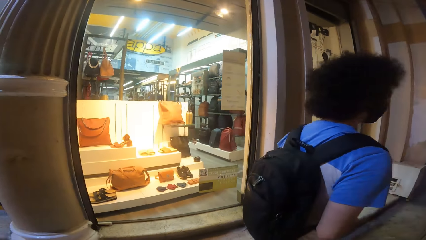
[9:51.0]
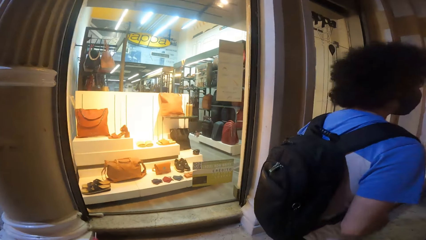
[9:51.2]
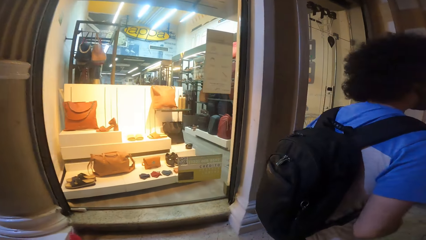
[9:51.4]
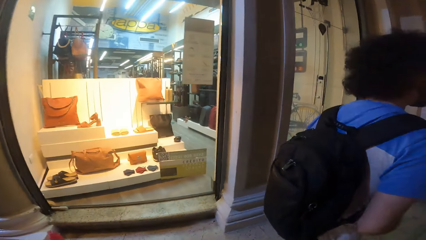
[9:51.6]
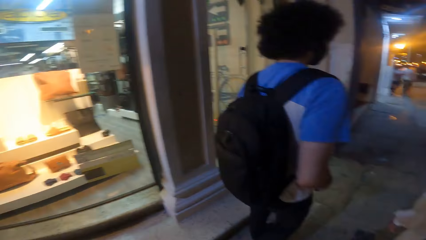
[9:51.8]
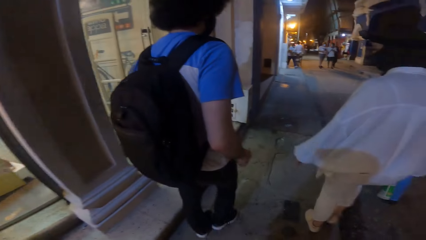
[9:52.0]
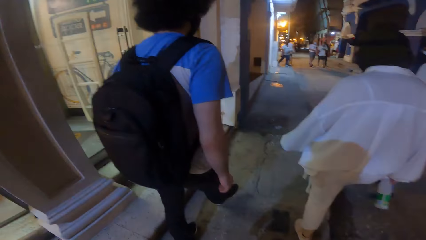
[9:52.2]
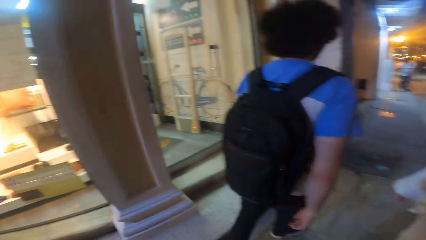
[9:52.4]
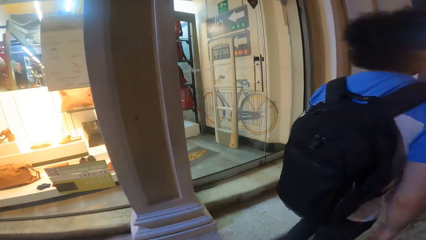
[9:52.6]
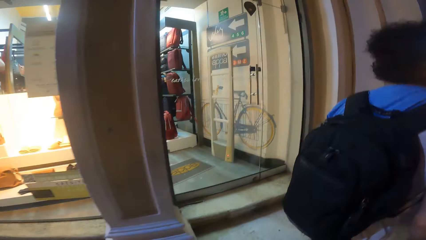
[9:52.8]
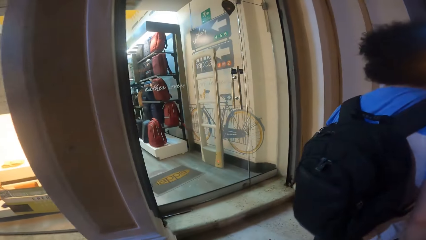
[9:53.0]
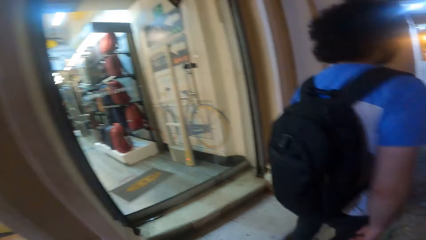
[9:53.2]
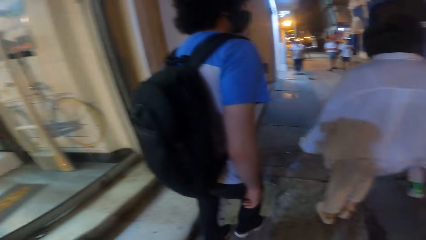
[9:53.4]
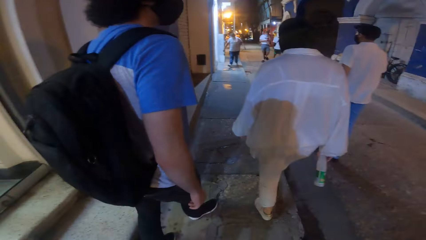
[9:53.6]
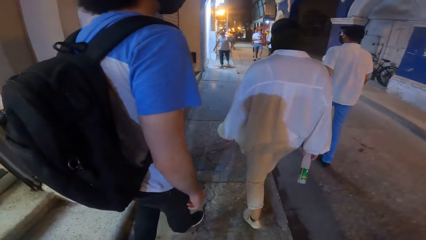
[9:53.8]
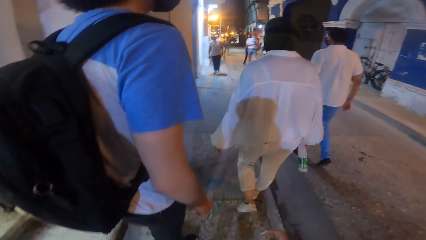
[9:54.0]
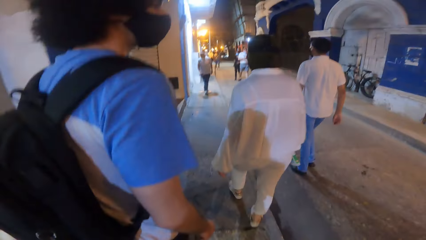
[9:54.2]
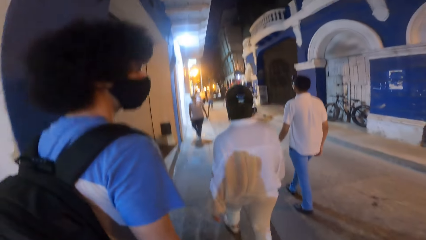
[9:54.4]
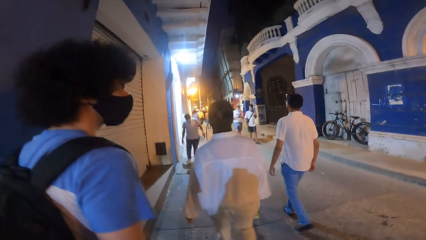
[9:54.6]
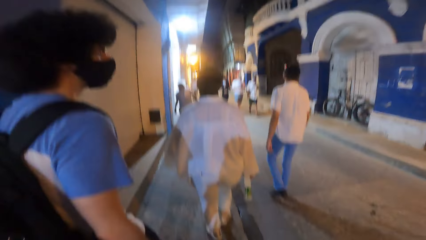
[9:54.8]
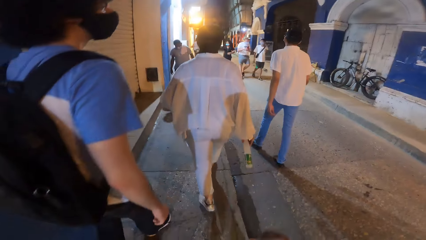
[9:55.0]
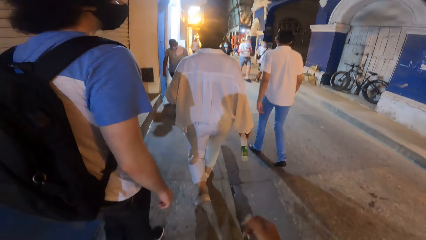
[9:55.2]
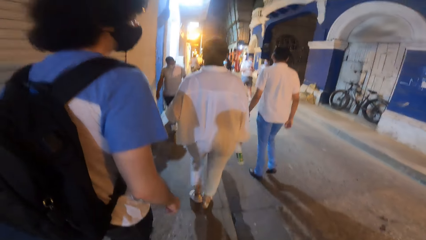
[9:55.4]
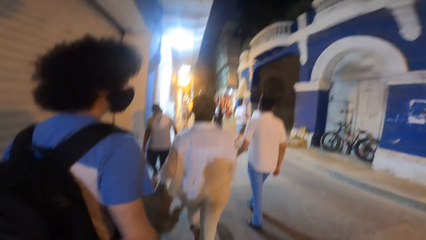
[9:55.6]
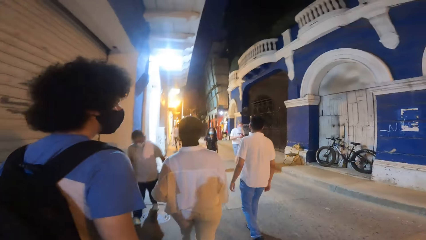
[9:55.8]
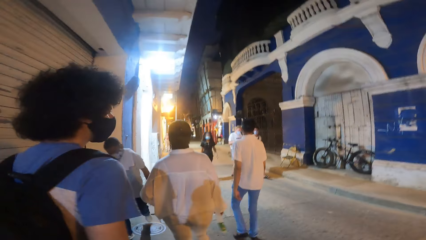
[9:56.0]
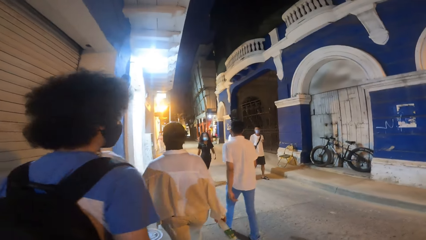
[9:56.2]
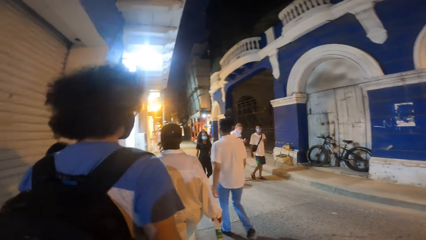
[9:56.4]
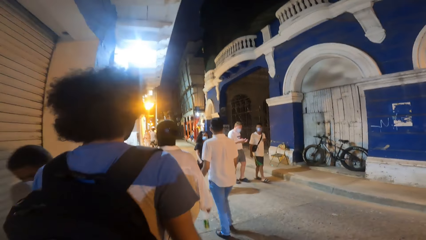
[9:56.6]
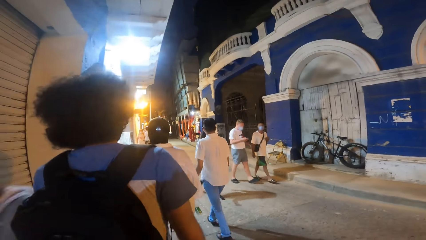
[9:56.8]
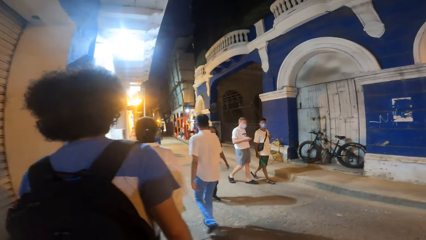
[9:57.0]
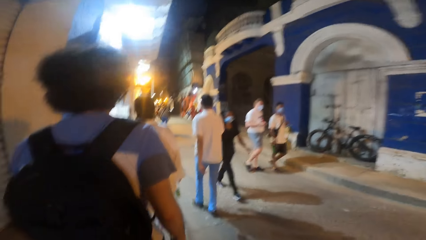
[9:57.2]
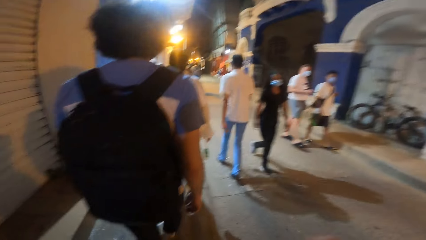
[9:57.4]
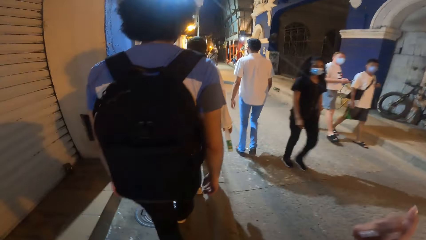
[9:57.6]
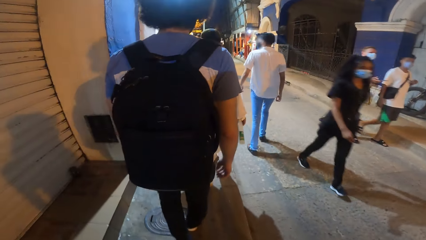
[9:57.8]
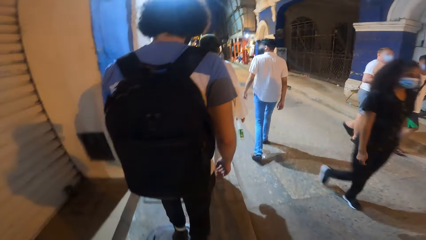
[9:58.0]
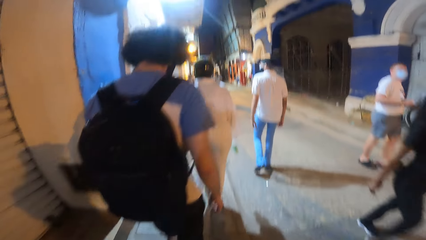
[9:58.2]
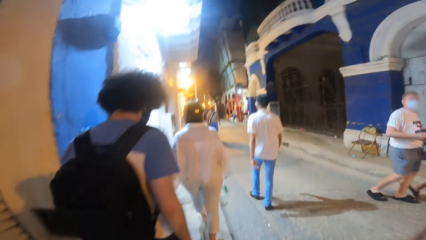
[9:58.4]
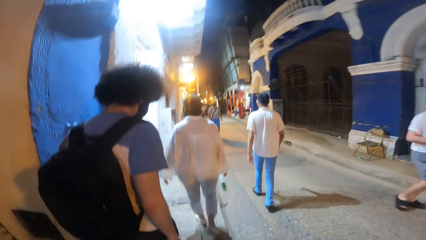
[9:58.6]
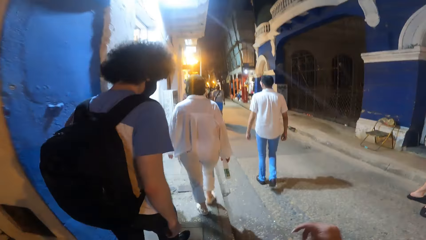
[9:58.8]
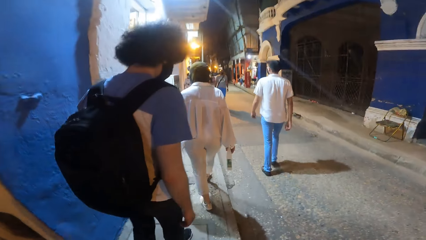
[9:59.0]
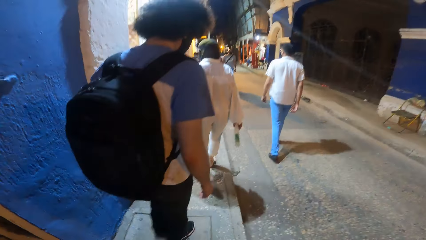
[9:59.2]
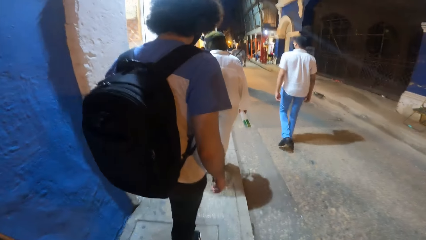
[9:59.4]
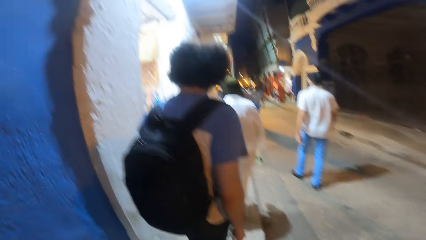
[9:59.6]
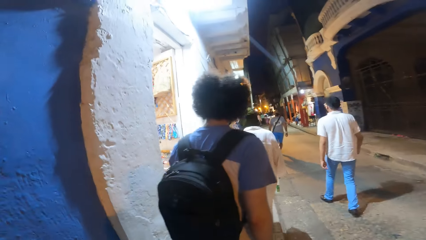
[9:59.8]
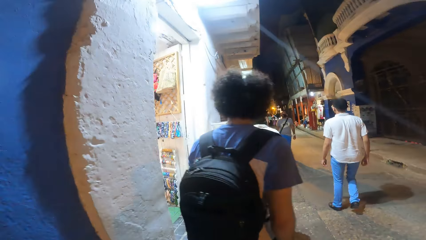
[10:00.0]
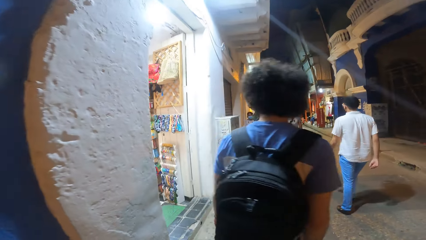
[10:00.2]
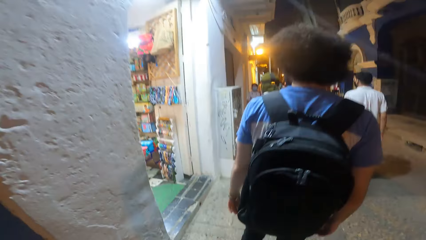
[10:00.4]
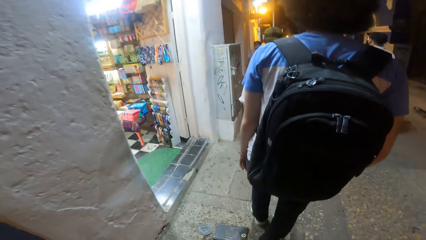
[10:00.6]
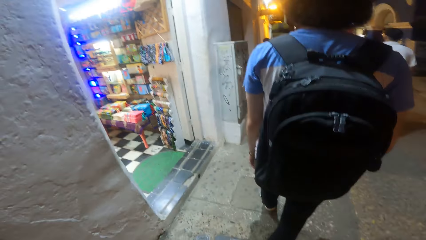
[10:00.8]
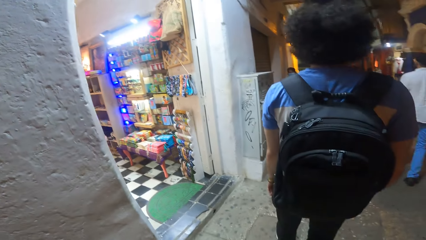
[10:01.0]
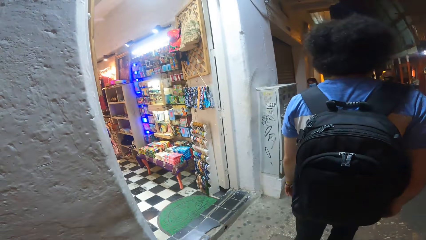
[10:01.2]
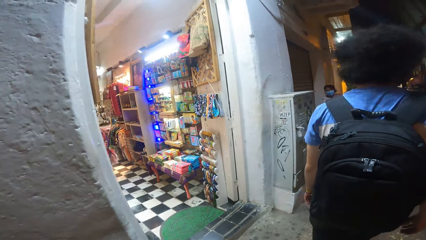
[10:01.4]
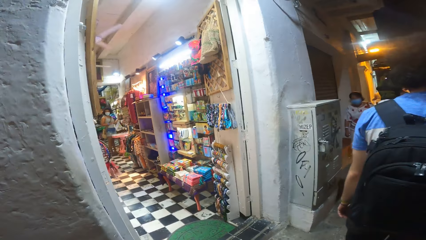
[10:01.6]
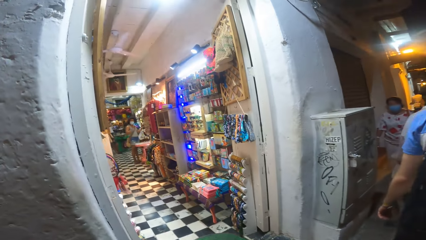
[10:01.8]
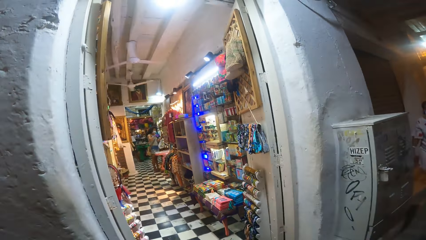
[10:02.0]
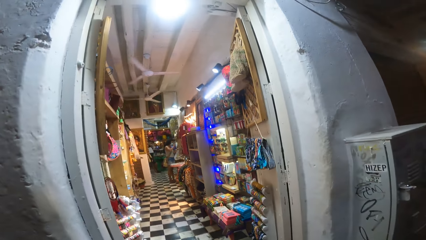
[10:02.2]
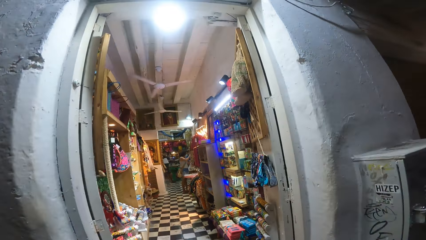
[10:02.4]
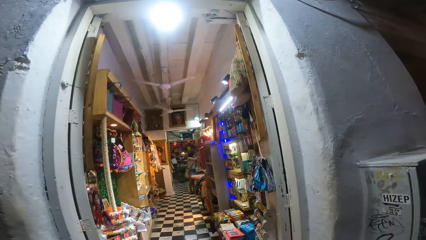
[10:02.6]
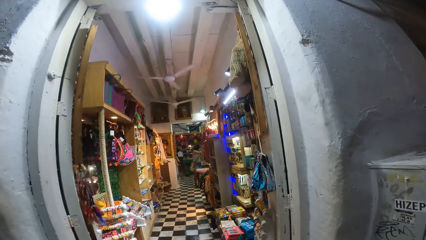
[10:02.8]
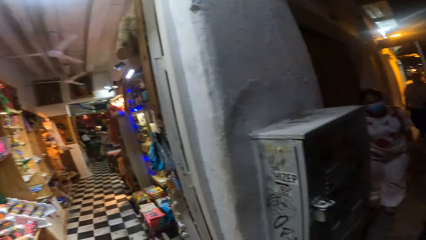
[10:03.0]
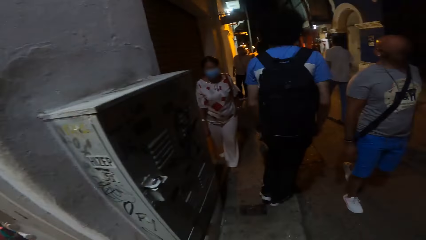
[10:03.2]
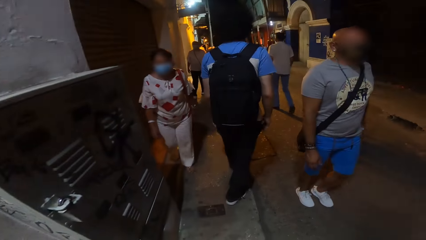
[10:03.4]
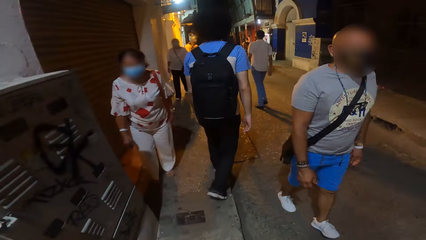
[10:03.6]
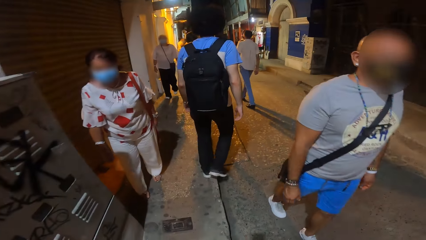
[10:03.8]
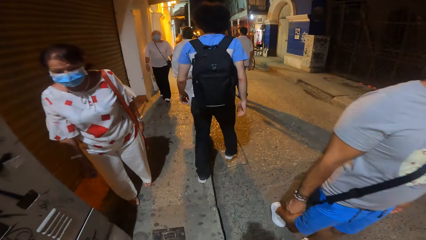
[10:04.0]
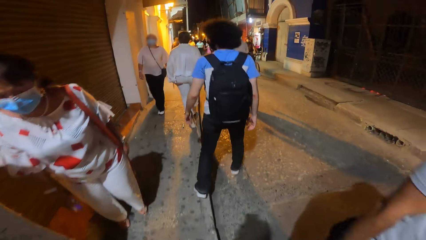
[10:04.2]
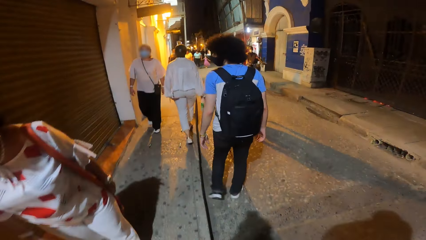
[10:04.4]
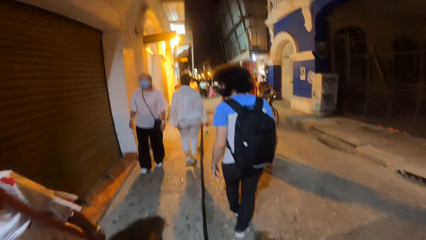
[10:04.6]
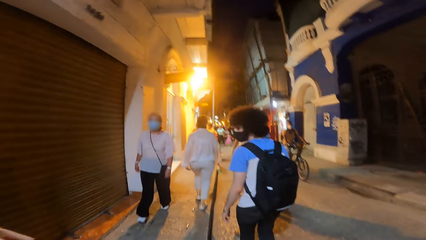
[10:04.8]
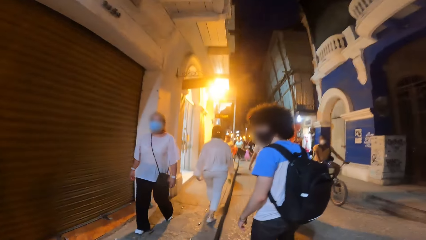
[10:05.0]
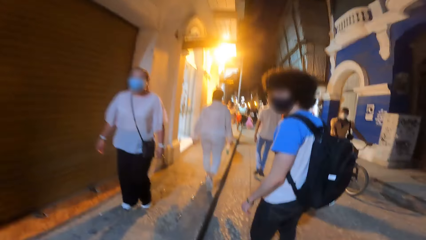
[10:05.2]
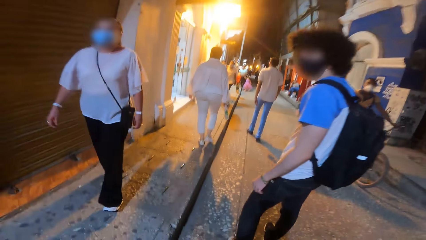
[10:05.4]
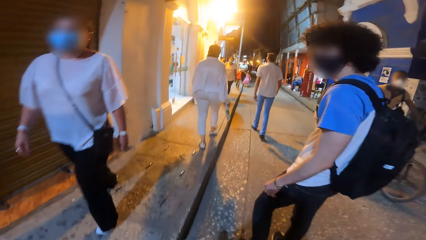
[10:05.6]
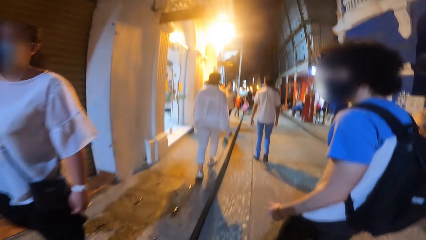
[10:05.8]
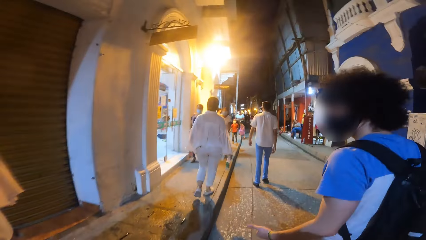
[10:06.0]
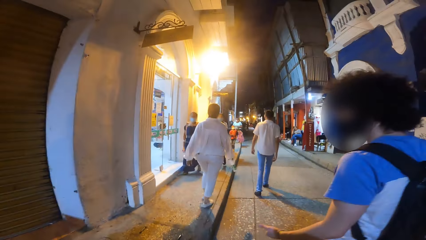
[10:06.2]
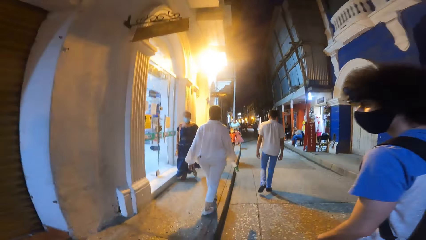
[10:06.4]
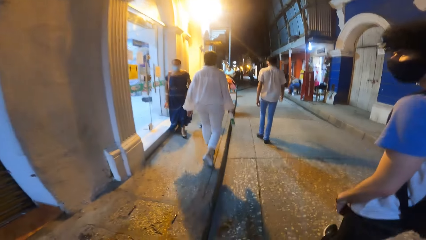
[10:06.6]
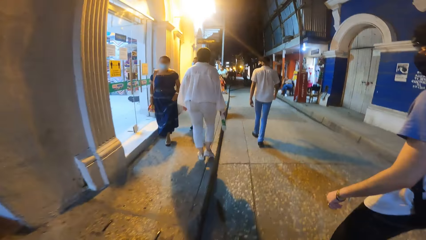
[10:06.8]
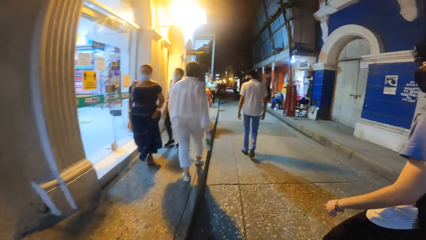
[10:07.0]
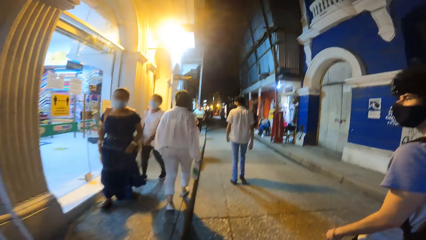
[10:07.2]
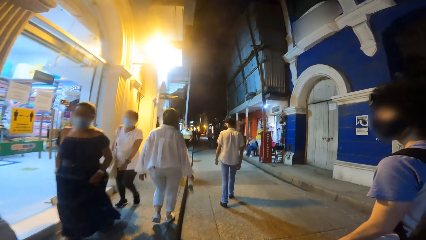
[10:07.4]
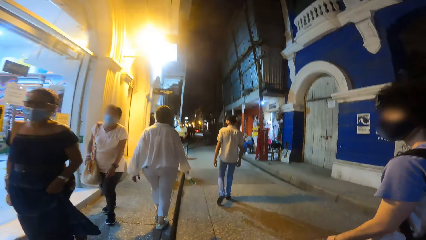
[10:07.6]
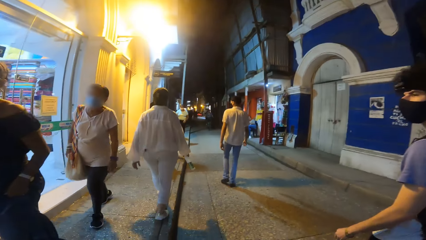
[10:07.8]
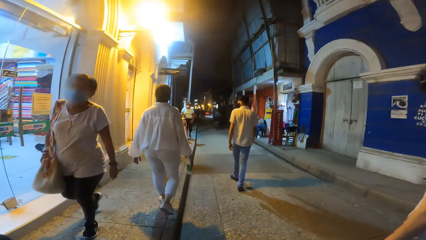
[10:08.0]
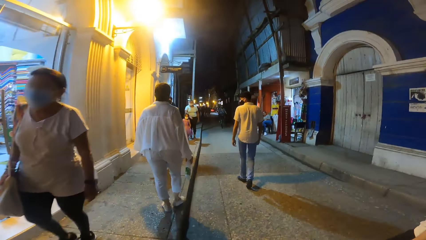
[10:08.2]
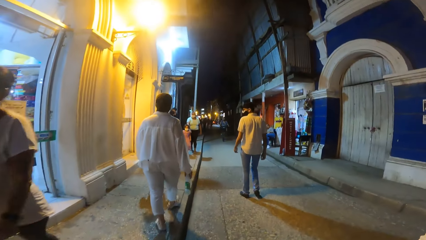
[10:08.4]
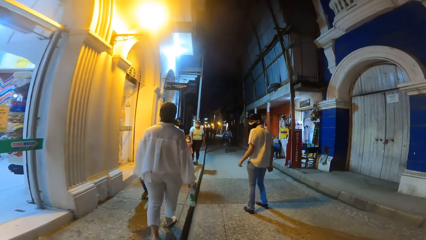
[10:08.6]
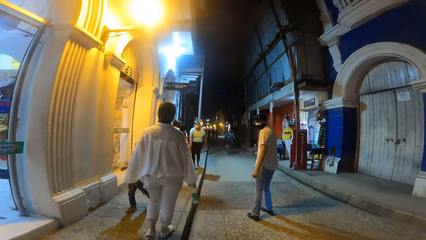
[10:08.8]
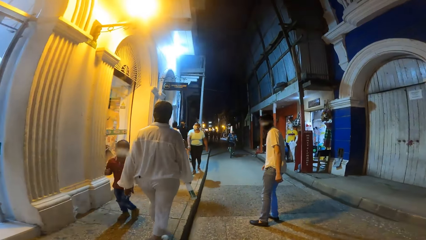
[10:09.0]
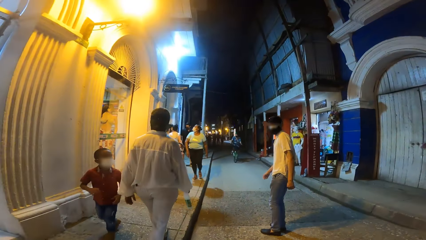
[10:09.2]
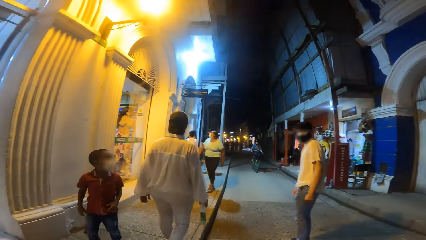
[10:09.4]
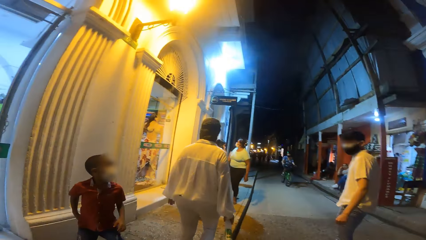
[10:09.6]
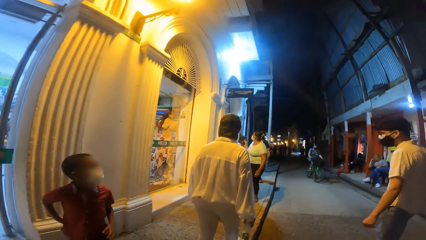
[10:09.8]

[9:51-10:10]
The camera wearer looks inside the shop. They walk on the street. A woman walks past the camera wearer. Another woman walks past the camera wearer. Another woman walks past the camera wearer. Another woman walks past the camera wearer. Another woman walks past the camera wearer.
